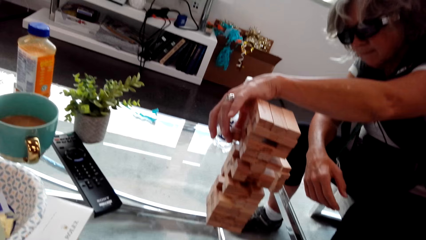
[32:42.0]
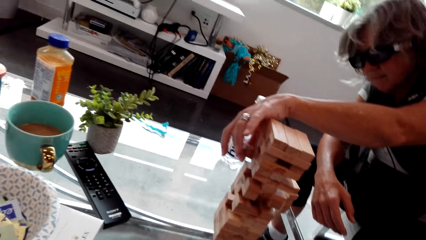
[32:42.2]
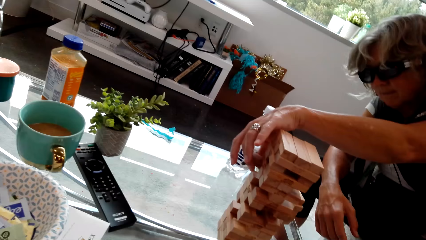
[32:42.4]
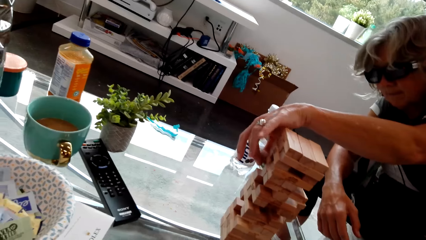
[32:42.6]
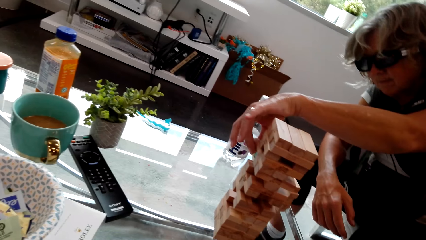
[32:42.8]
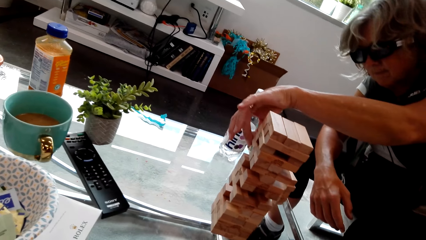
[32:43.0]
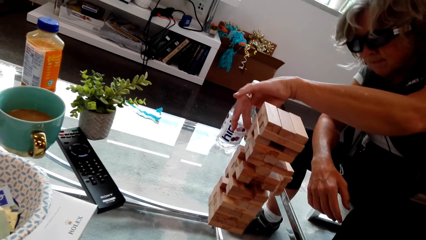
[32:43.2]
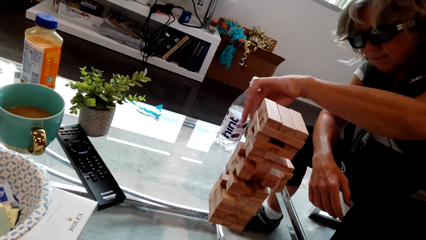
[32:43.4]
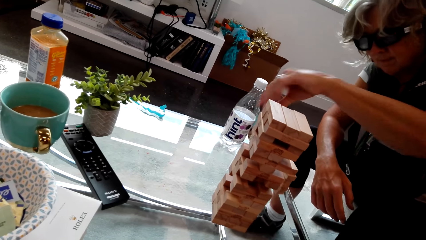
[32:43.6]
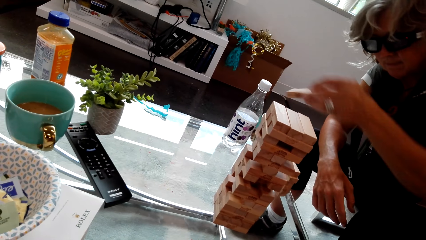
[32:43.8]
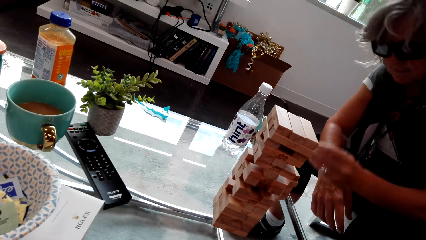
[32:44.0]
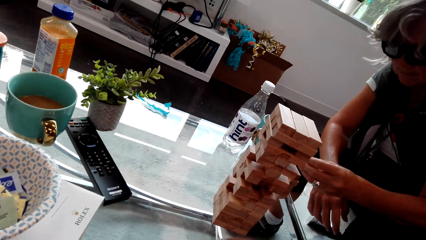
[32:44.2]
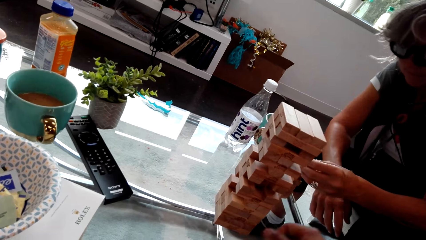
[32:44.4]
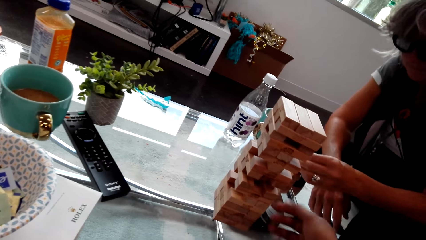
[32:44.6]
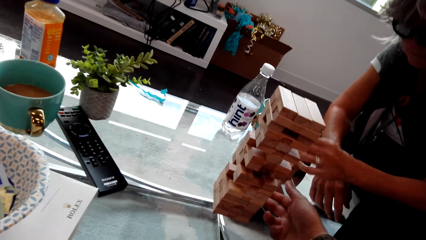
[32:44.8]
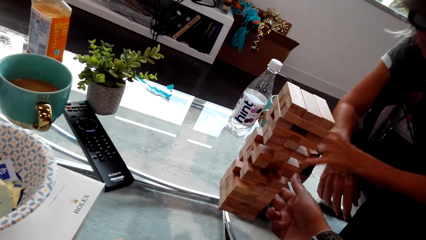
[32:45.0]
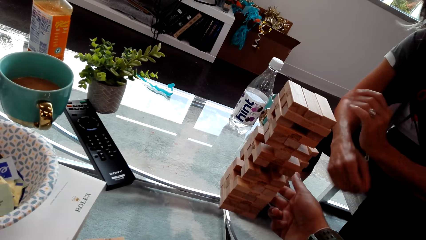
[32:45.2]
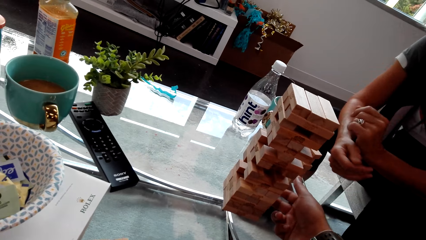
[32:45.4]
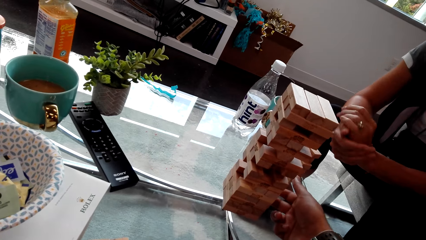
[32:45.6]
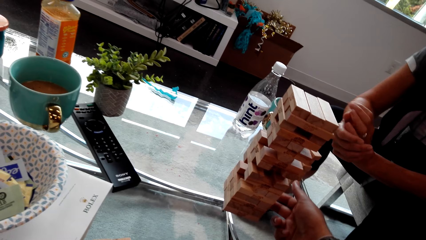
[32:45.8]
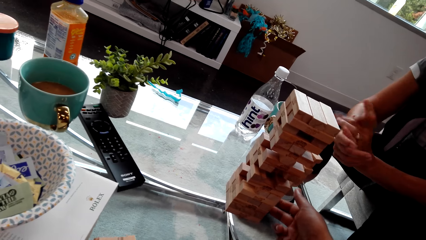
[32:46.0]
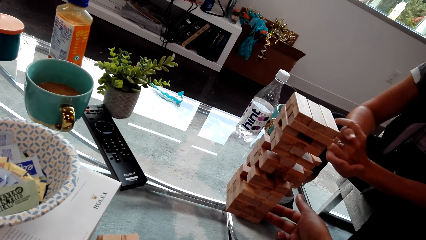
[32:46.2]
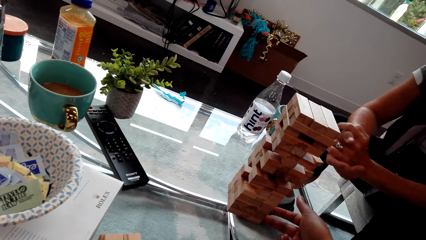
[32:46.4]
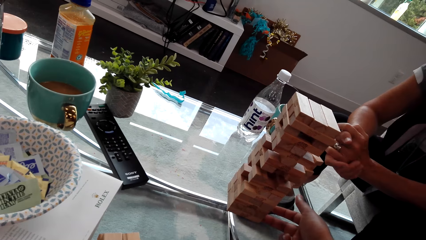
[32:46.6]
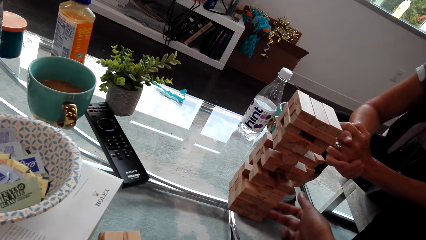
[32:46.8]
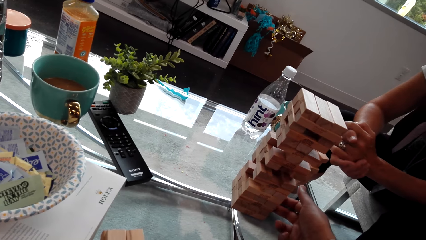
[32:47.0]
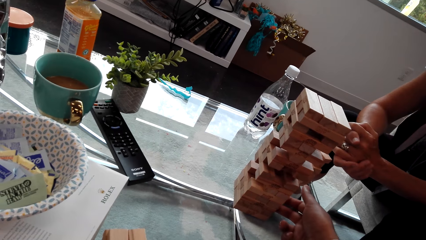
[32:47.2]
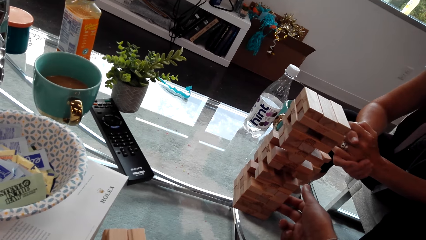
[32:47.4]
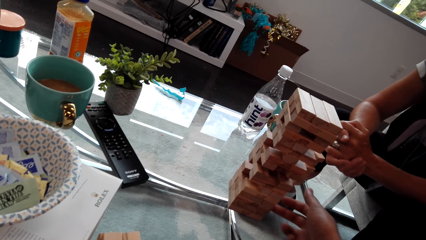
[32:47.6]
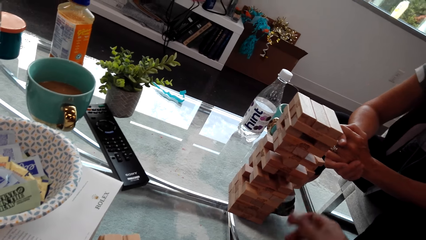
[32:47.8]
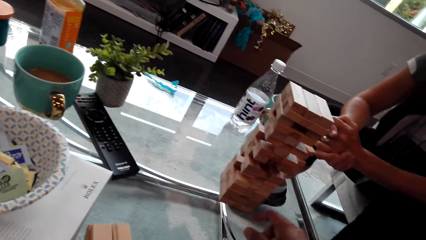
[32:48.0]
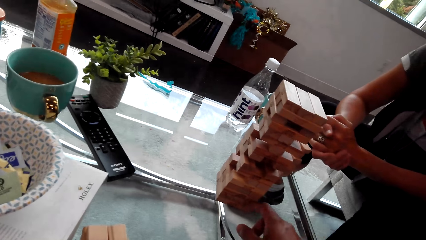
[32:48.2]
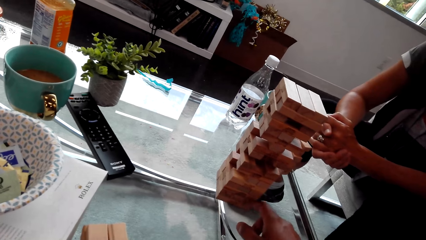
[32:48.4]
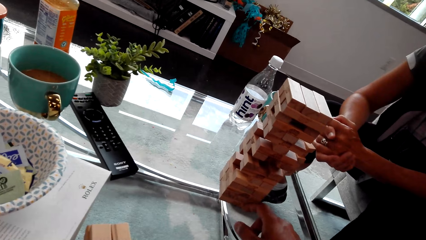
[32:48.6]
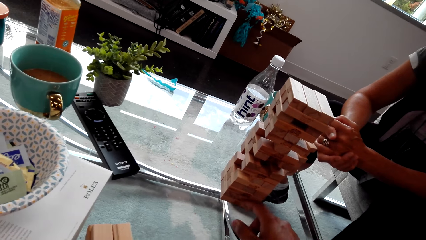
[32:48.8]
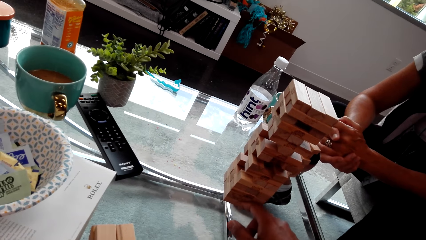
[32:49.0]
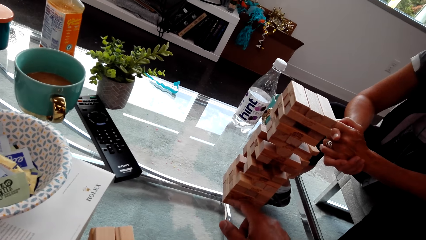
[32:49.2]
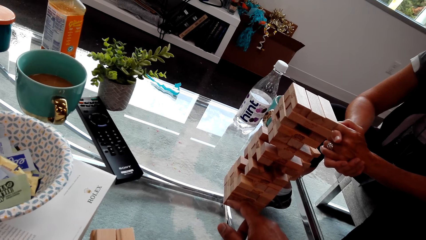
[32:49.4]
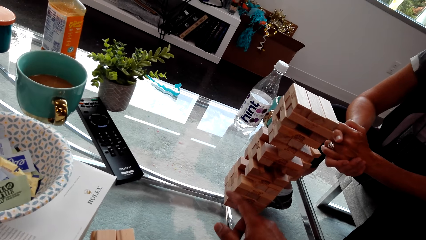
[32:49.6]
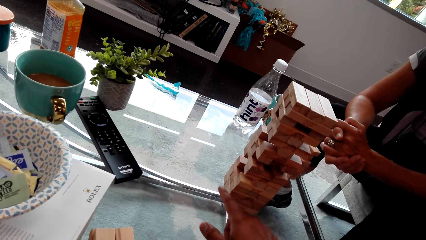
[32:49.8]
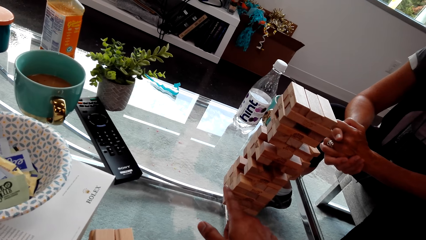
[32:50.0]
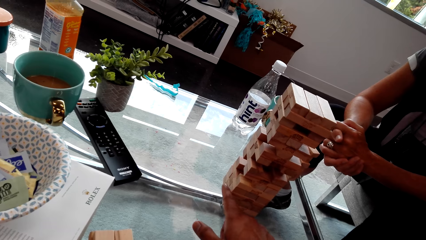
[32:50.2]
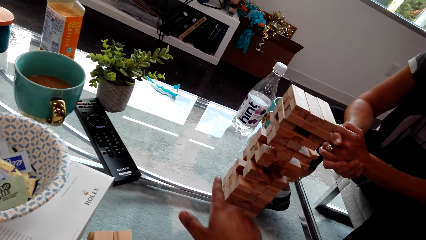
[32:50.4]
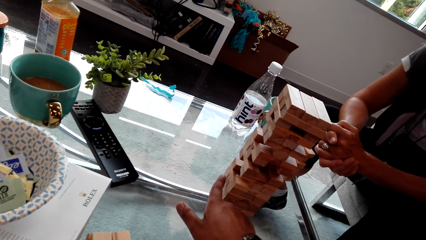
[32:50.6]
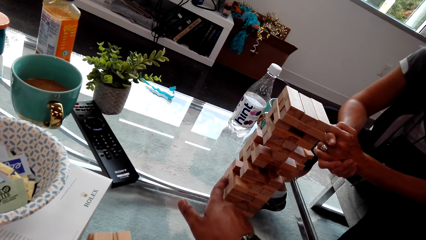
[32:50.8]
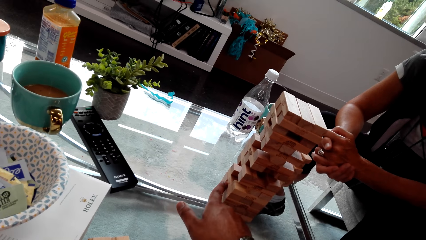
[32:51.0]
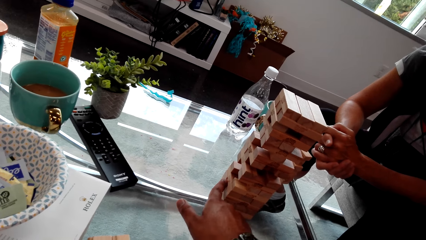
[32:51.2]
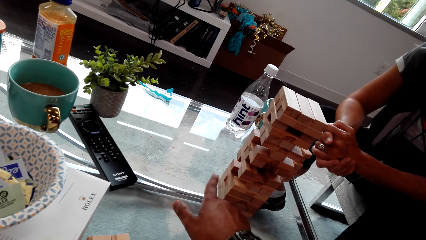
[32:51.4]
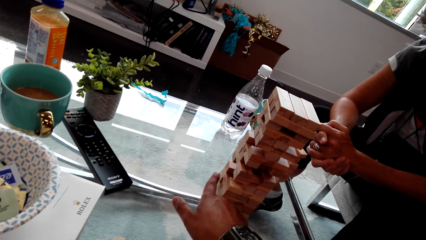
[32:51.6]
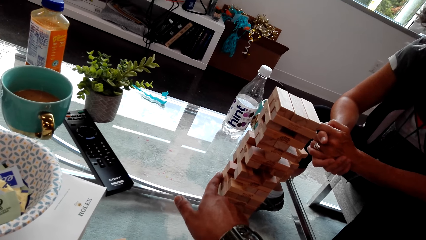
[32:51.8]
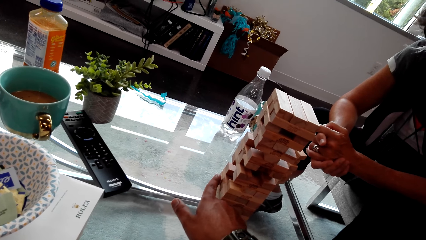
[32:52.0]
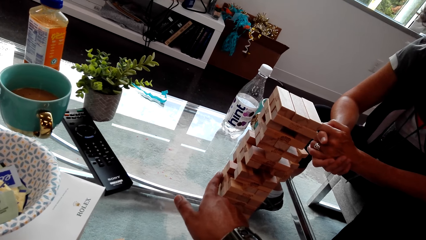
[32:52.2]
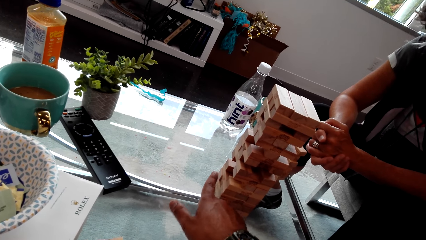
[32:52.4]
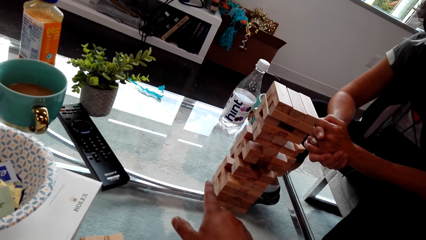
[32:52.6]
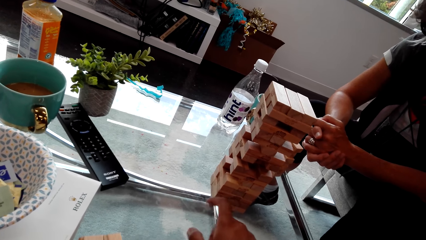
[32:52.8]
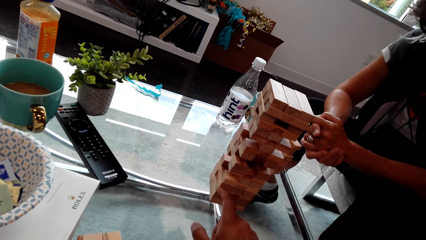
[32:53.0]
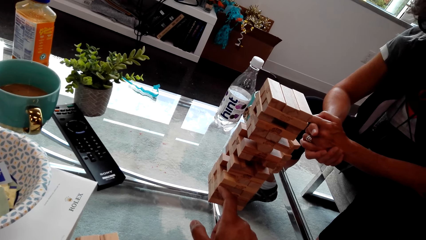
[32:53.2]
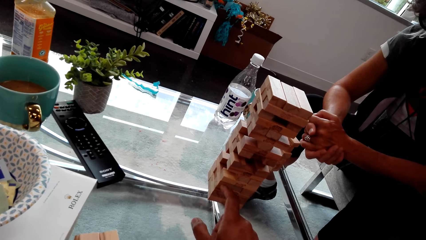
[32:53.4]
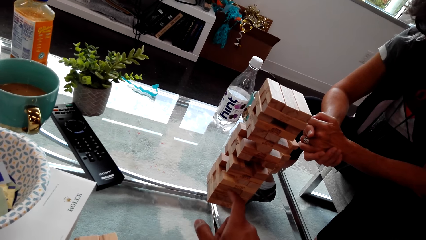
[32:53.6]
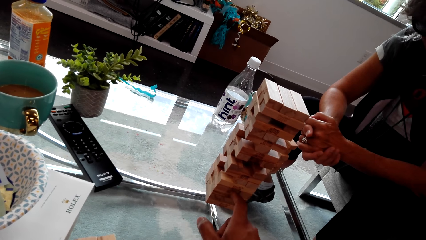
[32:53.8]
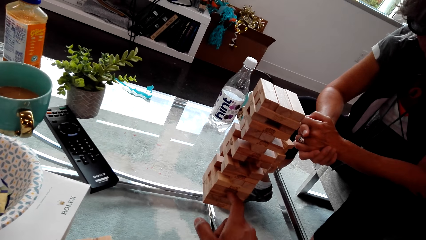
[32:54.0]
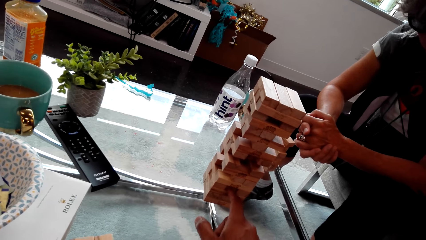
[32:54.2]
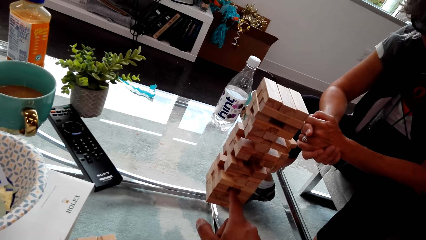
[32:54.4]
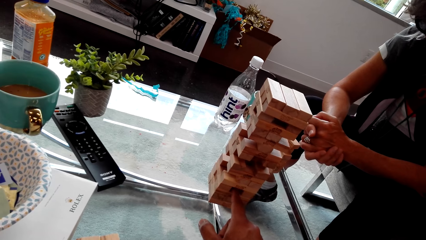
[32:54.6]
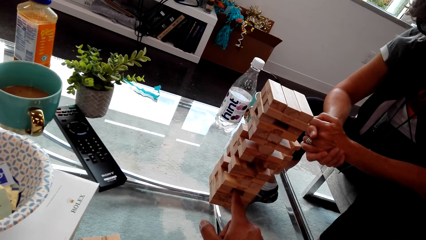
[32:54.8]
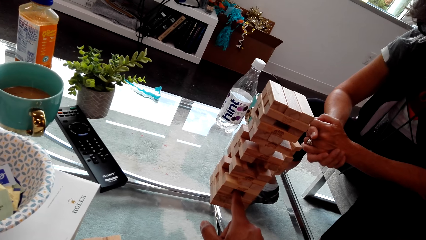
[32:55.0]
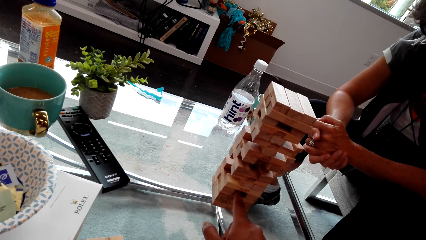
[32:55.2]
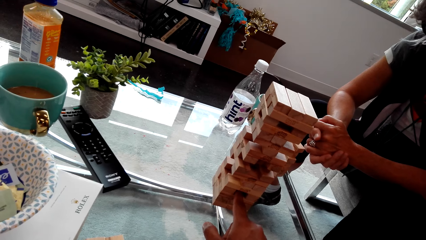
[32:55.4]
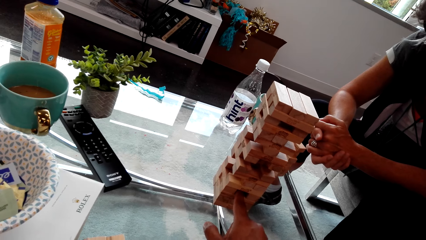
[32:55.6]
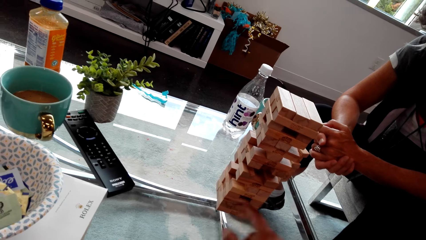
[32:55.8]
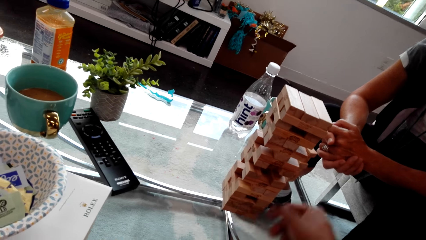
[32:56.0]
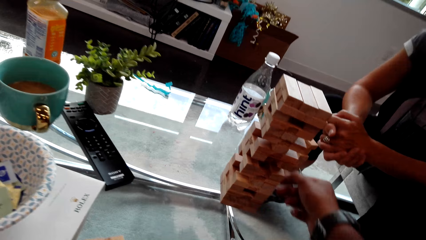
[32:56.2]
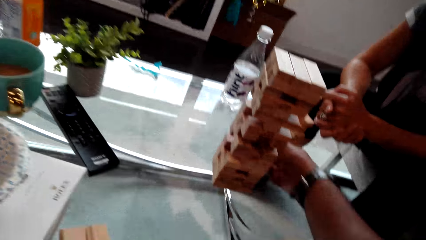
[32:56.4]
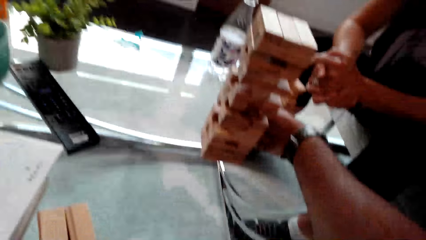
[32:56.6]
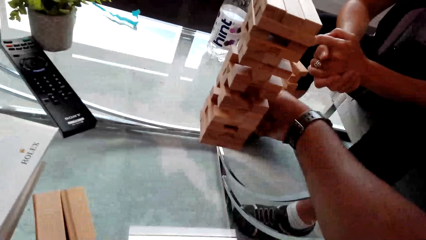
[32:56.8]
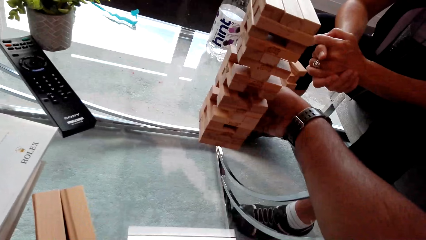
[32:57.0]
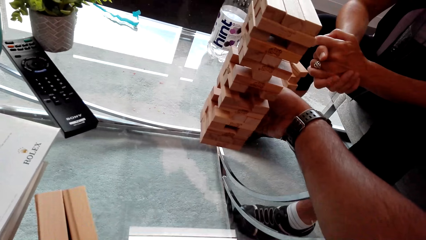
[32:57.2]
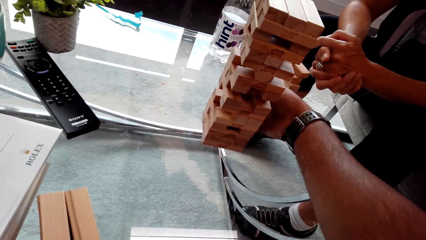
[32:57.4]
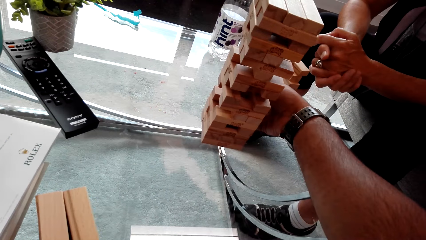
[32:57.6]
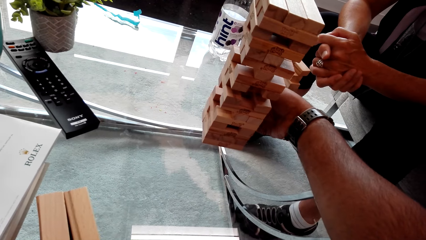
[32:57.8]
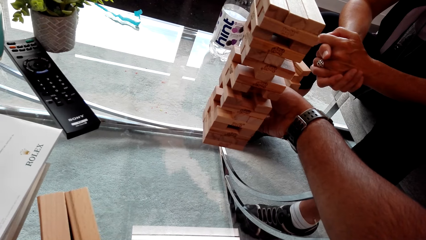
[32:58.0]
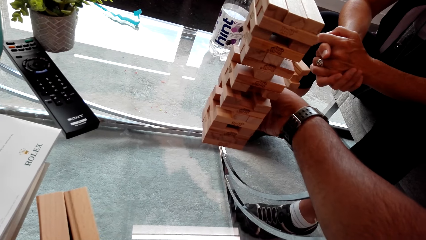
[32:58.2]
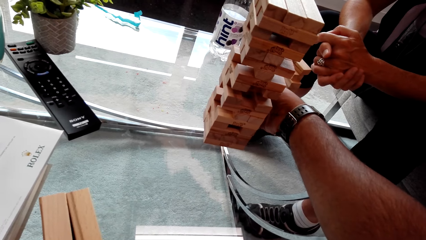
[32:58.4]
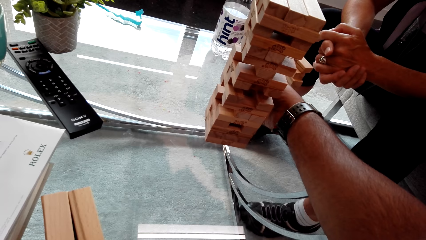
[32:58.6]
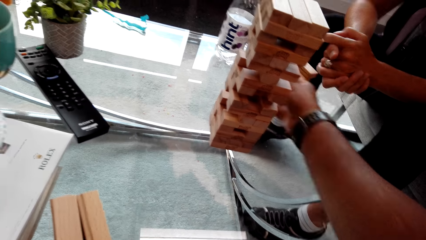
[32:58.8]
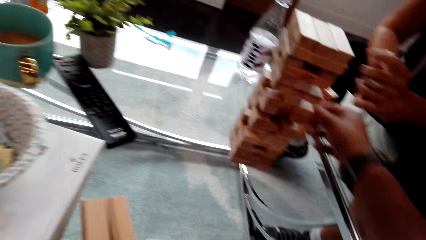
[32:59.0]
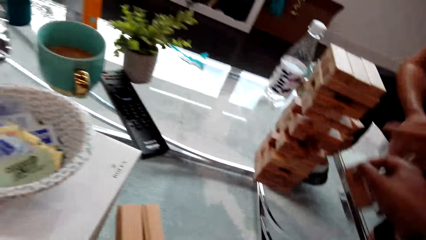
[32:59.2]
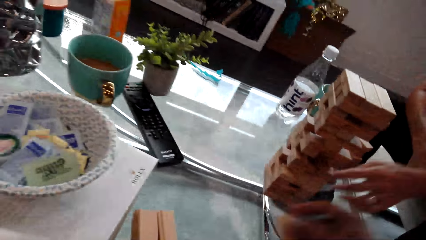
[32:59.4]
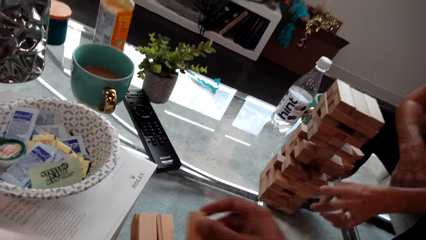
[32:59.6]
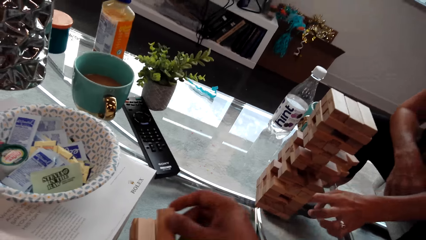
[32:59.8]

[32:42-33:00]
The camera wearer plays the trembling tower game. They talk. They play the trembling tower game. They play the trembling tower game again.
